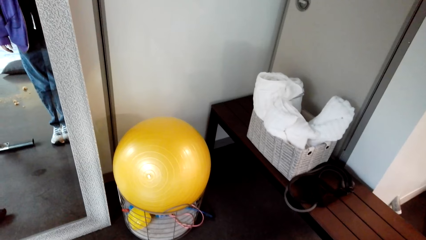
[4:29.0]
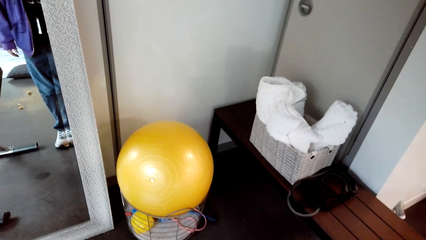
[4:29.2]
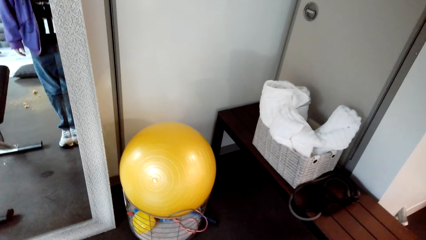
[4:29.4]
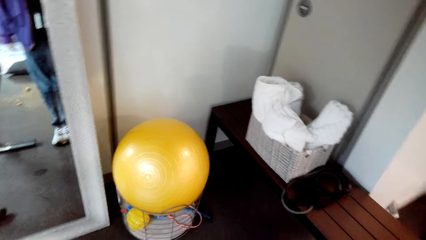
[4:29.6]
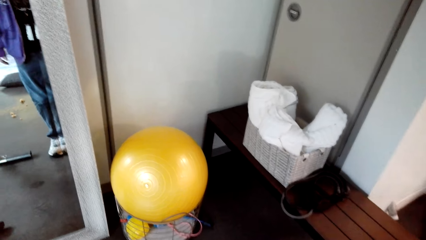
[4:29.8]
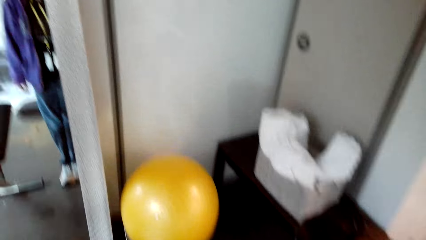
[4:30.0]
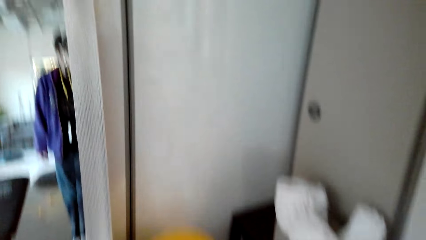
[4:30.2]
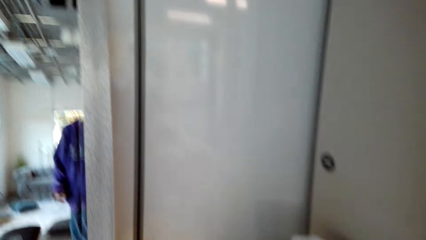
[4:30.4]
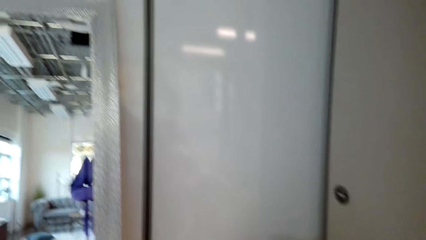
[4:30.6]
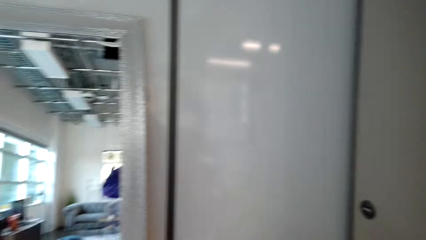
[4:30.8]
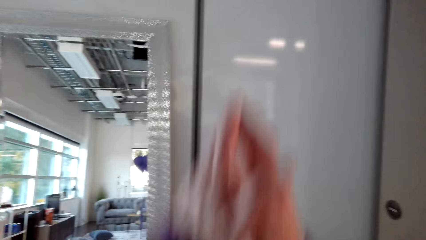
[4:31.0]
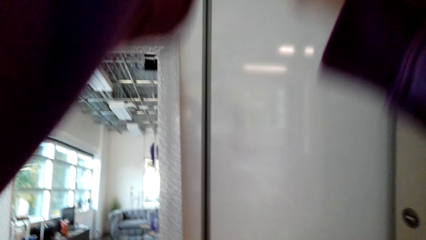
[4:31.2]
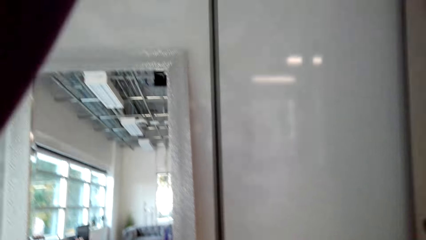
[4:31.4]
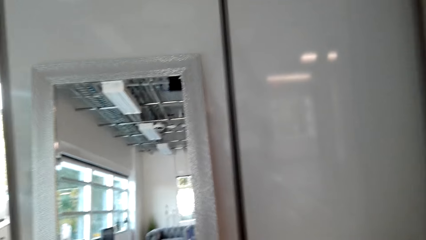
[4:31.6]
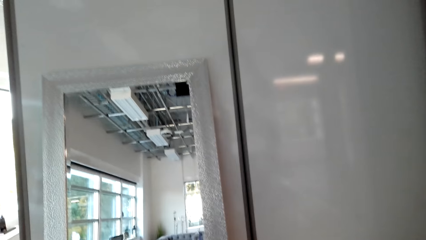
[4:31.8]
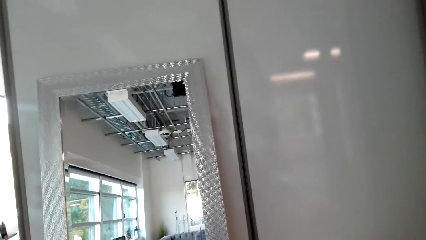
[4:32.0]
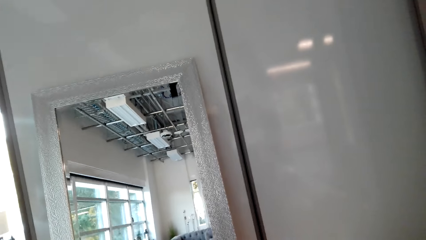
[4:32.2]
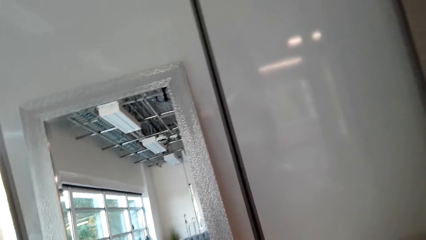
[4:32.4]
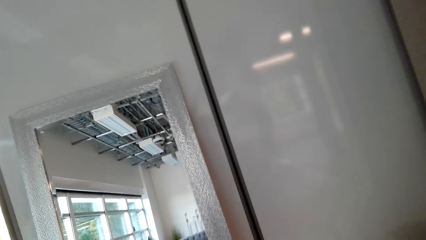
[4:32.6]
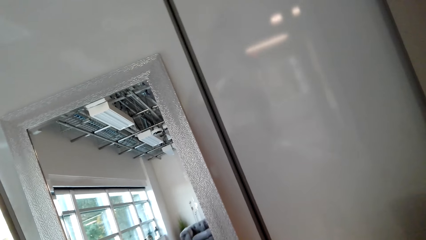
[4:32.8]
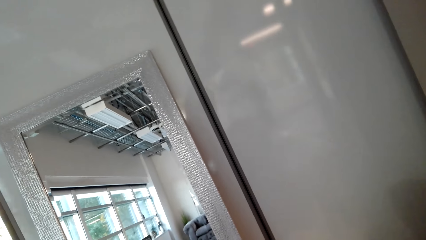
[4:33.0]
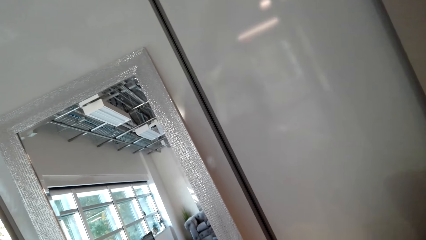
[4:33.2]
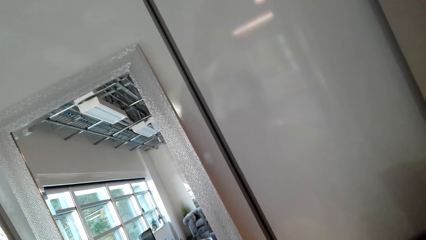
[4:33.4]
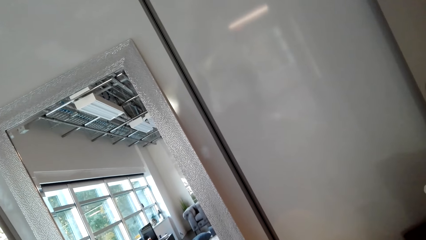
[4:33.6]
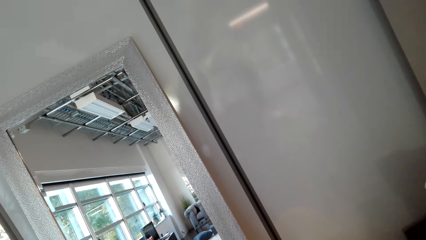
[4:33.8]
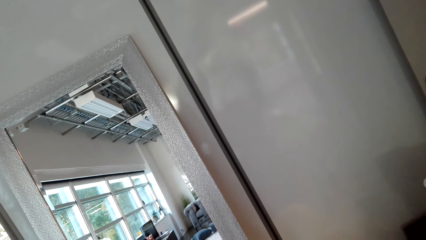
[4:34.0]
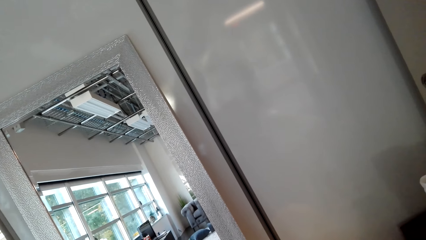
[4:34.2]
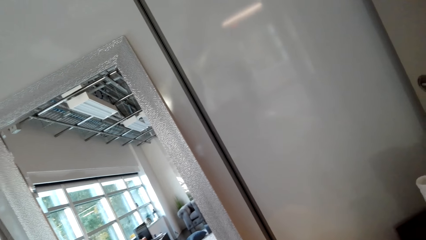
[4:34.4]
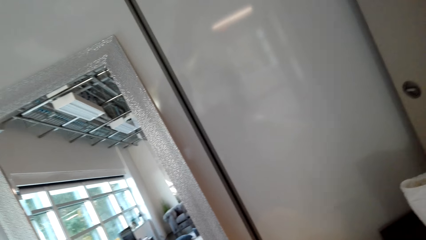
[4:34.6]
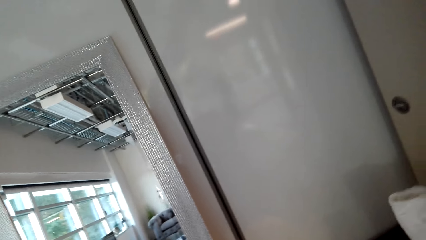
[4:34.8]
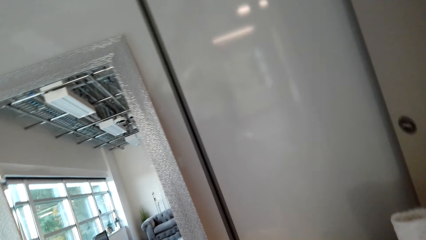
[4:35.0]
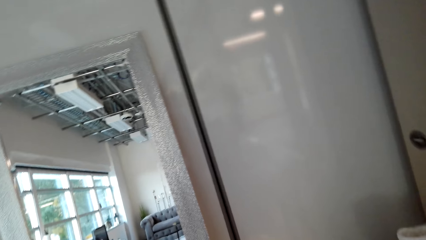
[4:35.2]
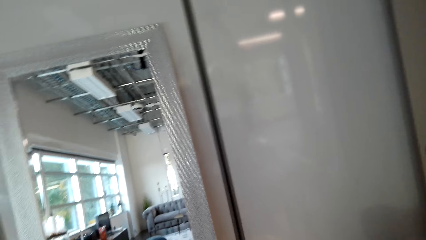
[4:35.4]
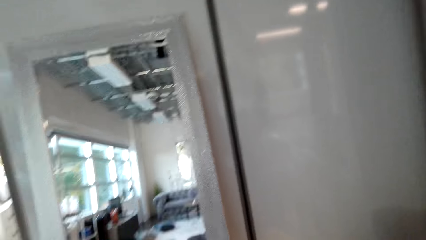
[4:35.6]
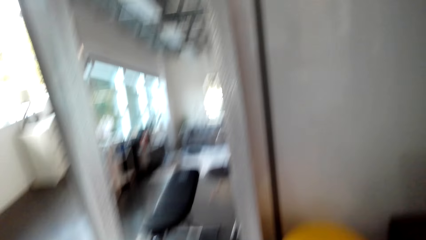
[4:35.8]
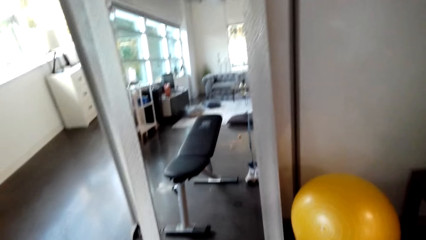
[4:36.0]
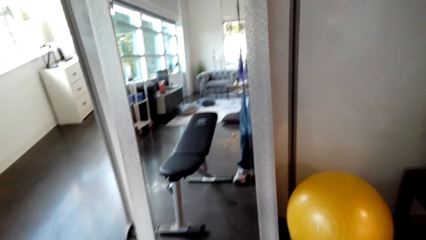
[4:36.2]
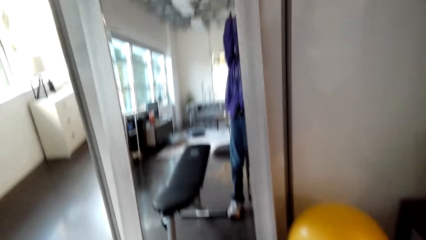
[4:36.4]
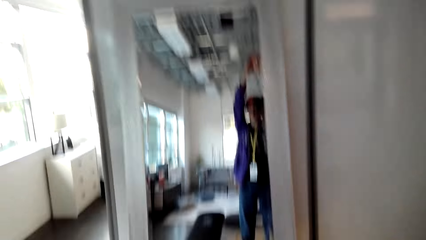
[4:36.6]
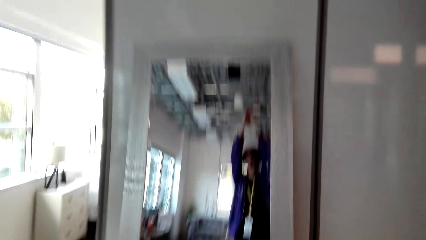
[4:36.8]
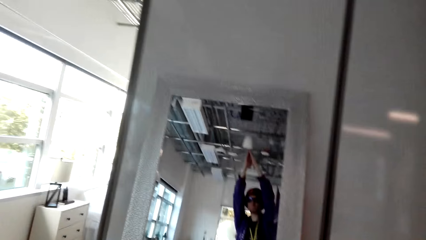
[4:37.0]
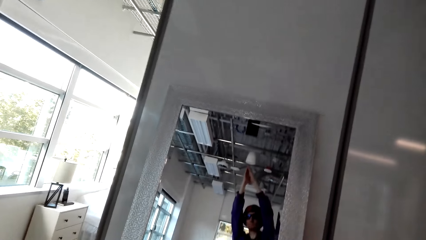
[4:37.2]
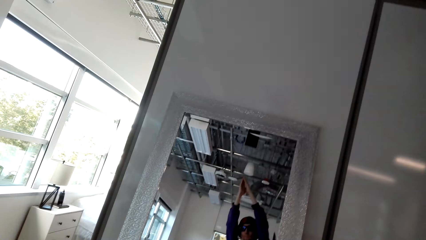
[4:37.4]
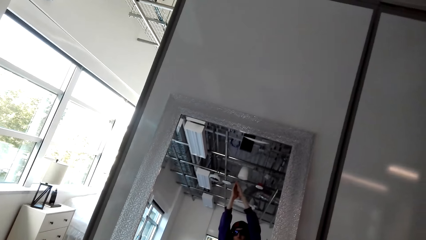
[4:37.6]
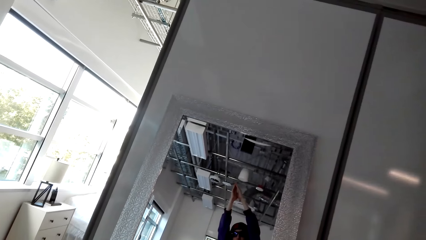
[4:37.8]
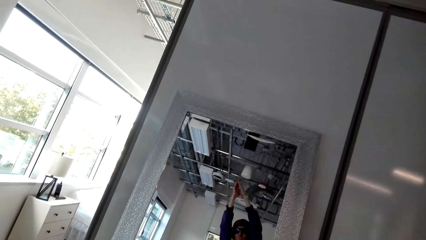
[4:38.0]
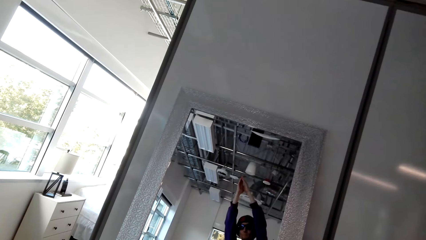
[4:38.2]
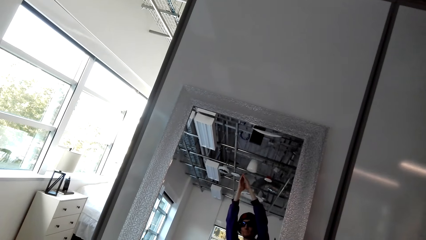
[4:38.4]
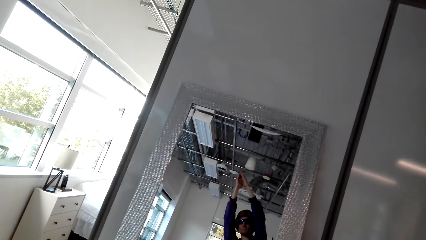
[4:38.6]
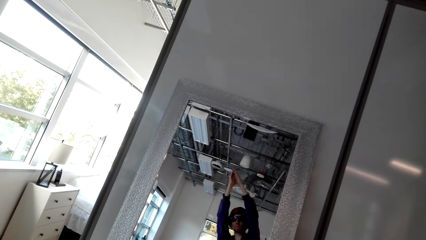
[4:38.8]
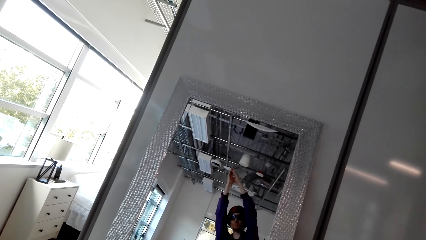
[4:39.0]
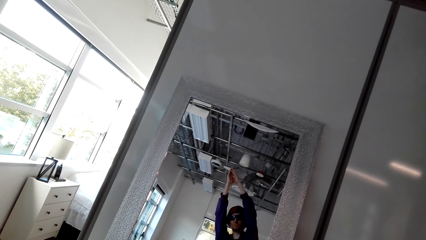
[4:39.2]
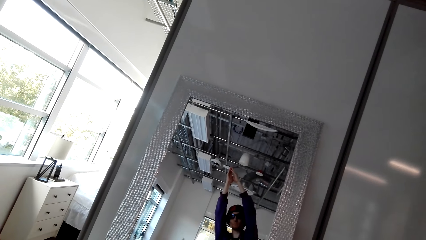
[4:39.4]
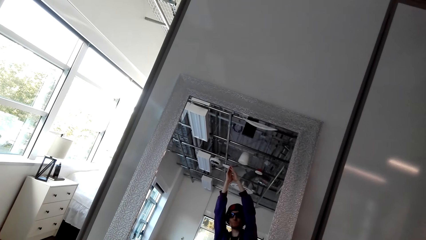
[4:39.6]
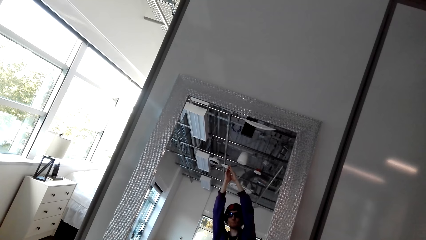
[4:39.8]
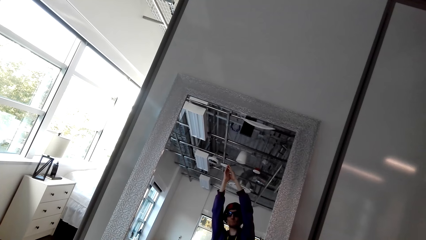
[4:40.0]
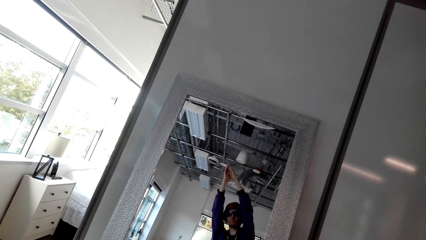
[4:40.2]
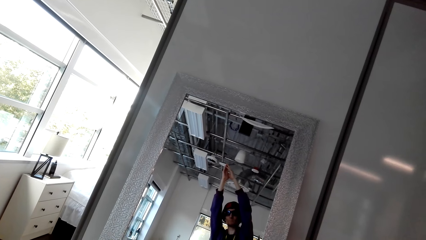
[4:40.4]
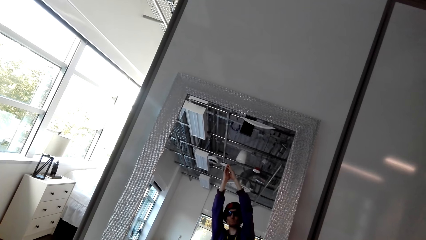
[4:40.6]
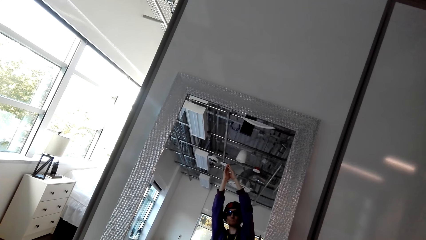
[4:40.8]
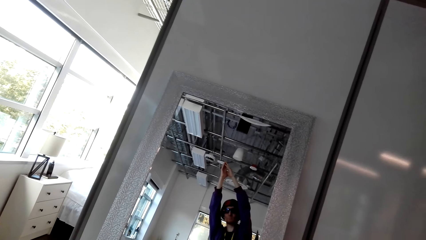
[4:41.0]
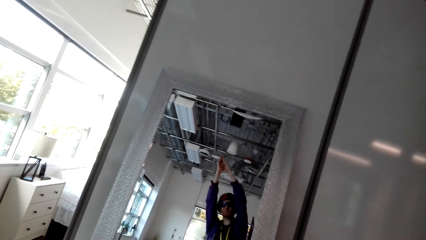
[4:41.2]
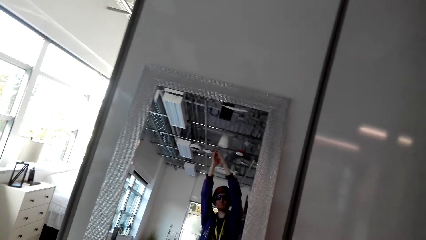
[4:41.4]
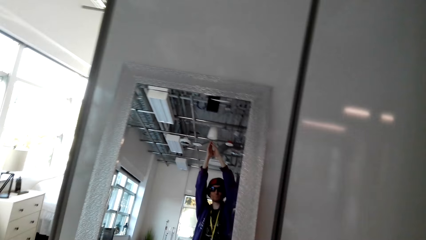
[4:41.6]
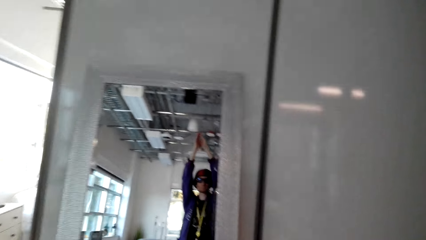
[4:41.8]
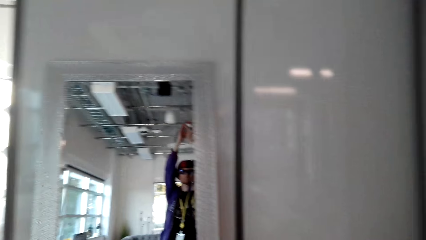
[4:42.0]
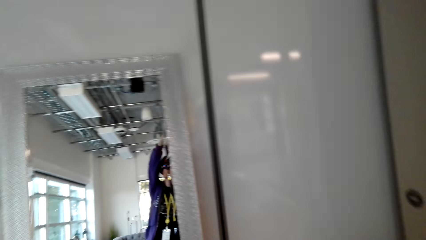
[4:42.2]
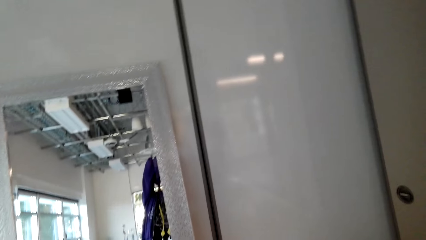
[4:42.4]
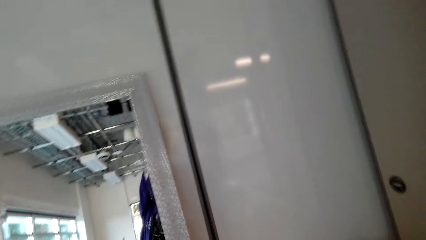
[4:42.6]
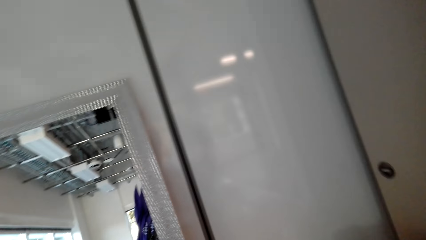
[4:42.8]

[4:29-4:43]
The camera wearer stretches his hands up. He looks on the mirror. He moves sideways. He lifts his hands.

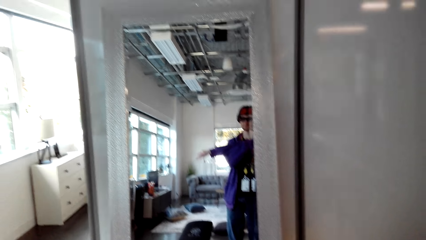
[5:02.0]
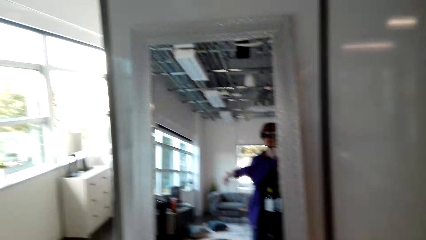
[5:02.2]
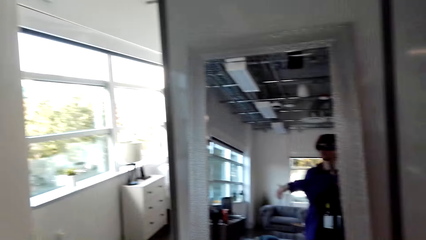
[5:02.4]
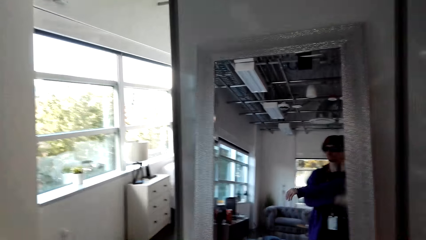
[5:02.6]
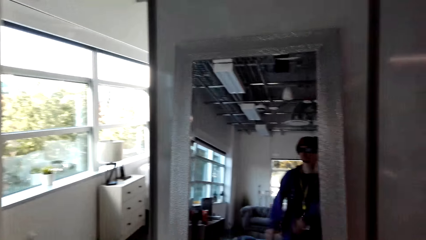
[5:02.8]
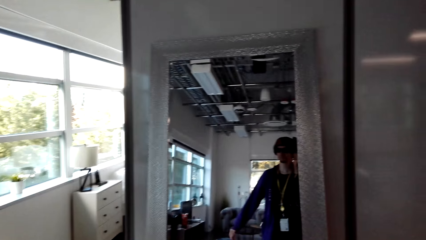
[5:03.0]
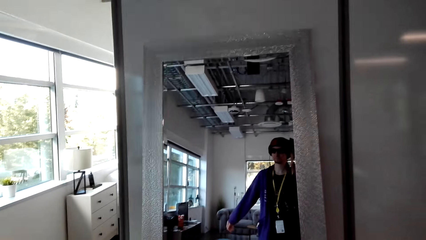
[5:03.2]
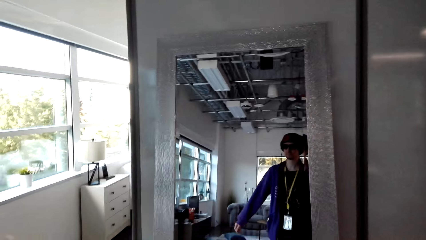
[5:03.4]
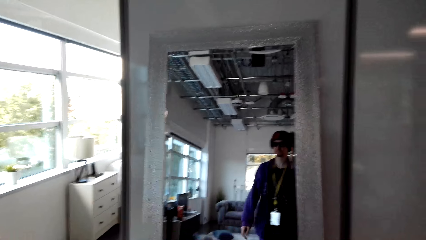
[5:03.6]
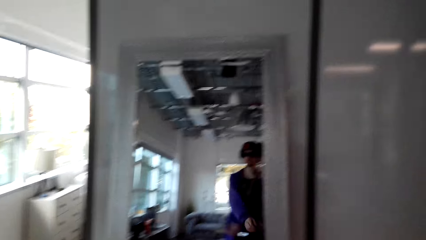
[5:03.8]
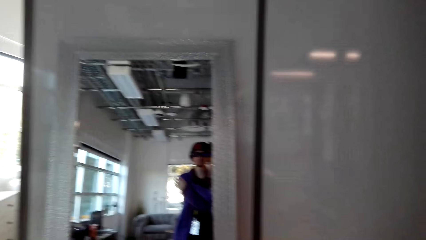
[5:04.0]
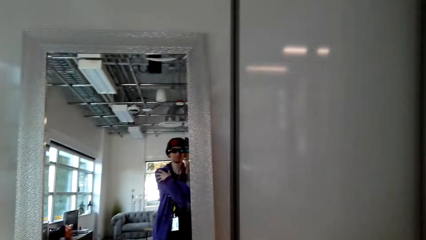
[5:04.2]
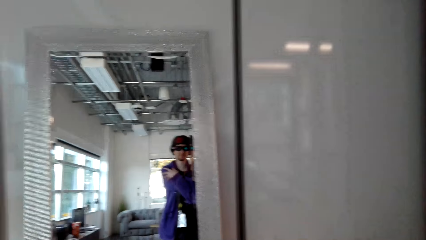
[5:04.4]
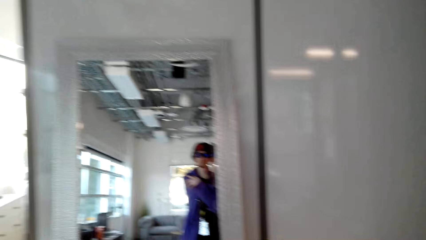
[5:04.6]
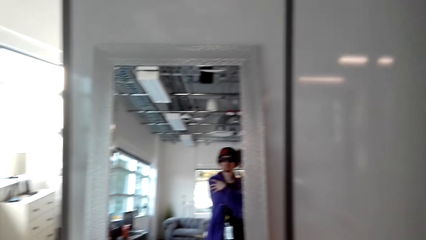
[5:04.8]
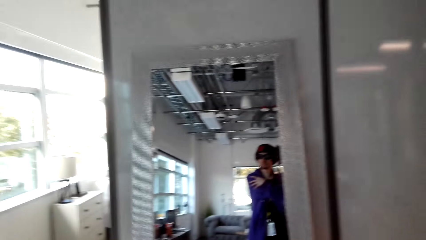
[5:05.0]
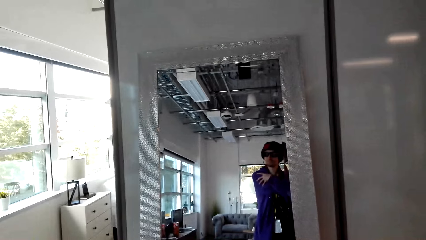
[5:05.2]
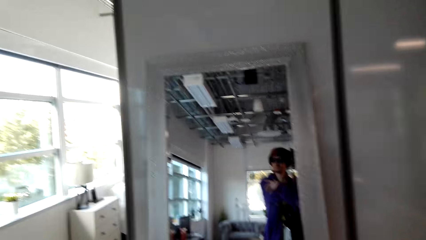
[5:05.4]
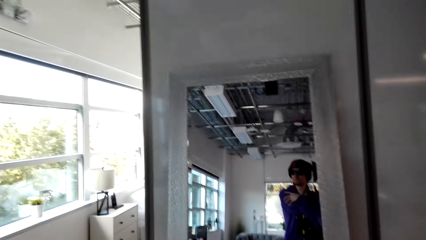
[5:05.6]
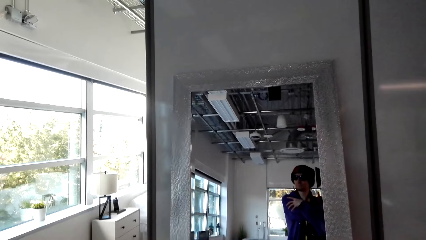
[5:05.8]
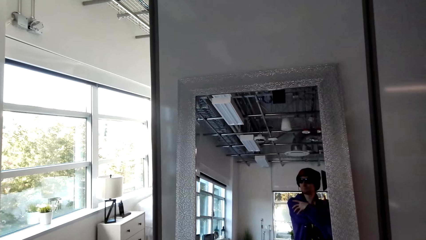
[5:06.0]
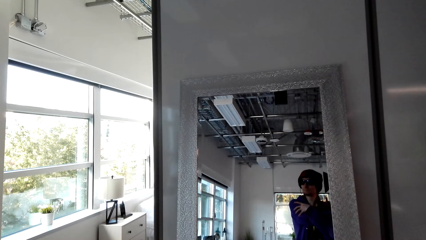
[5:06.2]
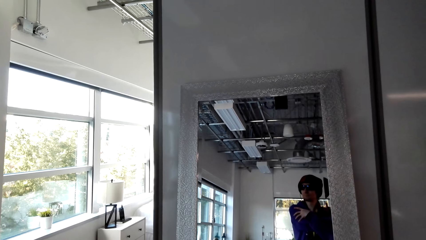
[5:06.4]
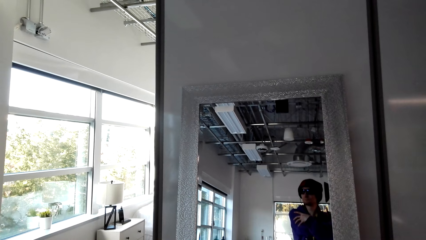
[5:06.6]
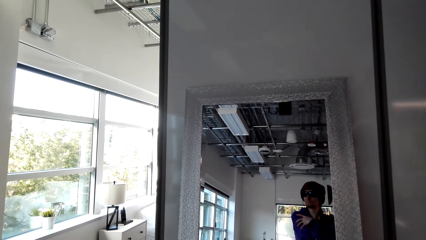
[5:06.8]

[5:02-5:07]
The camera wearer moves his head. He looks at a person. He looks at the window.
